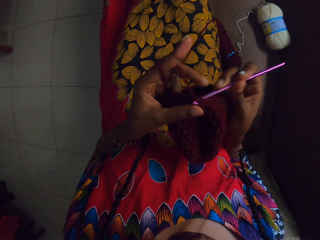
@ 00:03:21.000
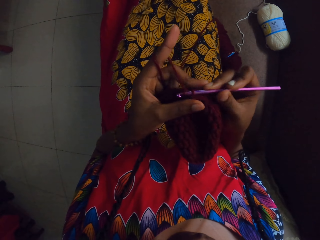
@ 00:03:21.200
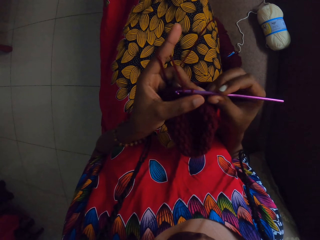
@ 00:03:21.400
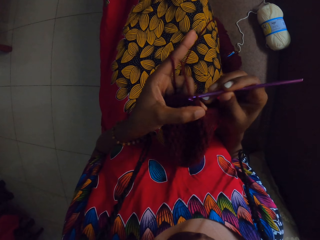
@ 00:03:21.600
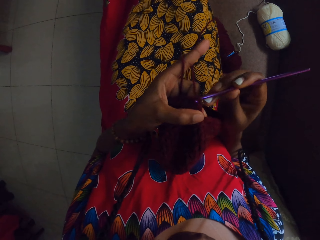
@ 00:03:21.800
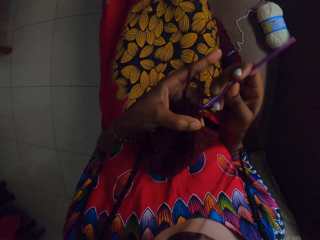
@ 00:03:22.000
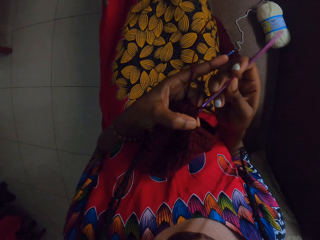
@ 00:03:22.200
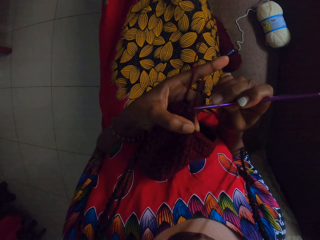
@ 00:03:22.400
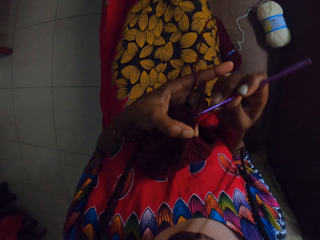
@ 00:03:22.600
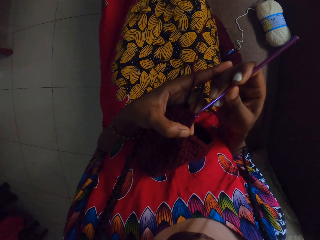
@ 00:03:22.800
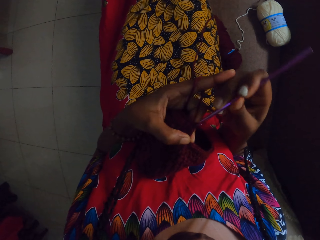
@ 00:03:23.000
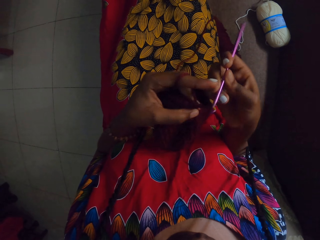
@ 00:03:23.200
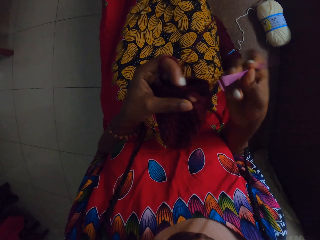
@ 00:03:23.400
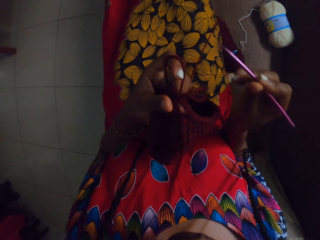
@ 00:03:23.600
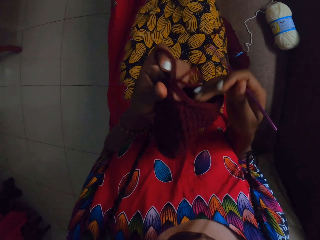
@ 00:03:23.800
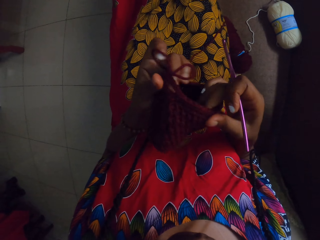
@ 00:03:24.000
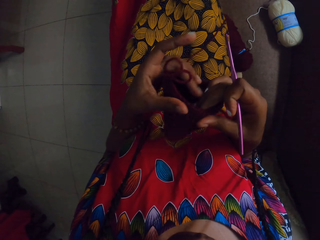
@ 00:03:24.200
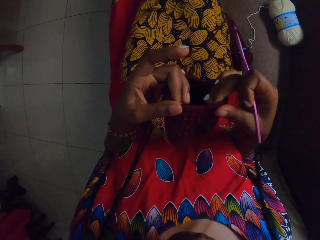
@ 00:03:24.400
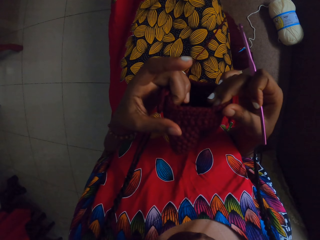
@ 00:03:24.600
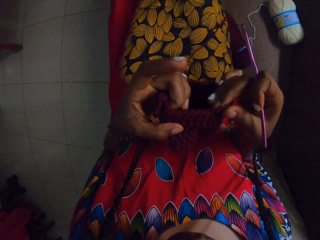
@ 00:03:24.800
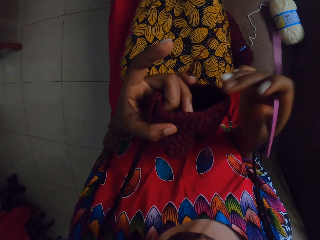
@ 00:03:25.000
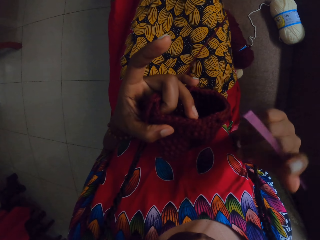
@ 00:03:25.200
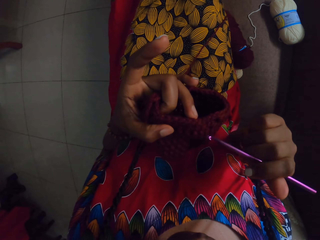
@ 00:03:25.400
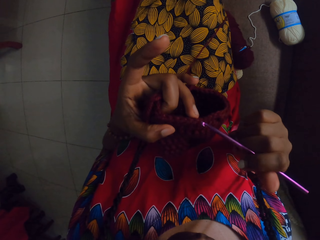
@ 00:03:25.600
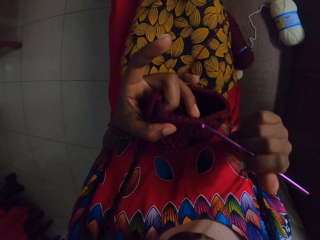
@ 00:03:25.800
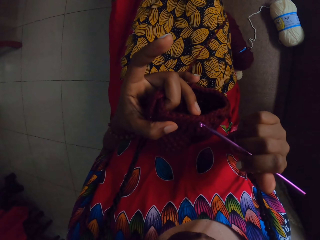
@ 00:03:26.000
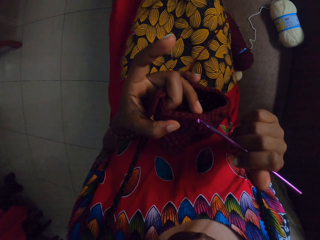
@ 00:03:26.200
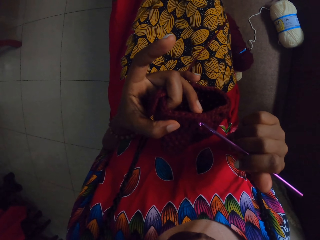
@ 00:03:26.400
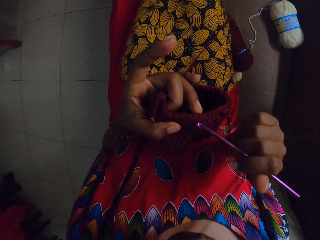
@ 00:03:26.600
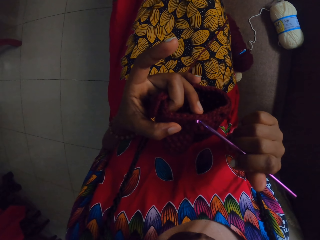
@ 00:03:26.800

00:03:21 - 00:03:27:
The camera wearer removes the crochet from the yarn. She holds the crochet hook with her right hand. She stretches the yarn with both of her hands. She crochets the crochet wool with the crochet hook. She counts the yarn using the crochet on her right hand.
